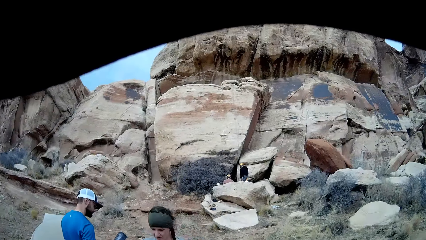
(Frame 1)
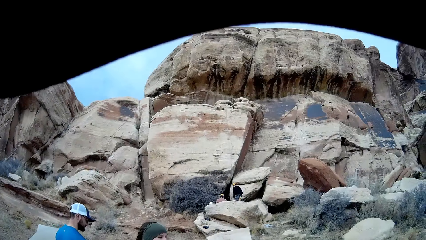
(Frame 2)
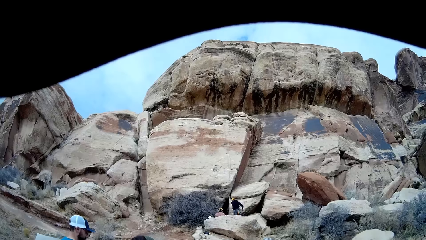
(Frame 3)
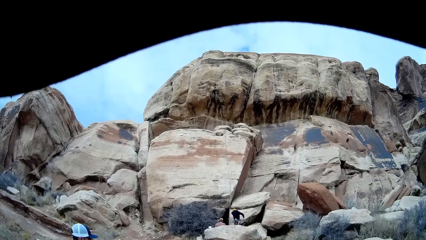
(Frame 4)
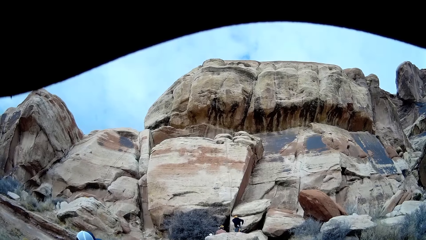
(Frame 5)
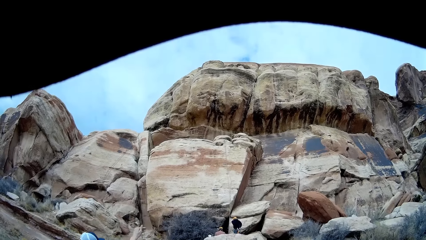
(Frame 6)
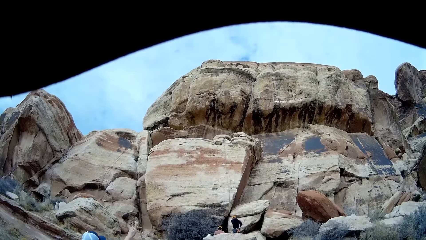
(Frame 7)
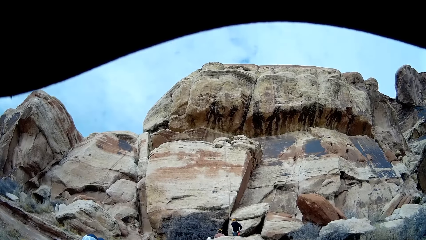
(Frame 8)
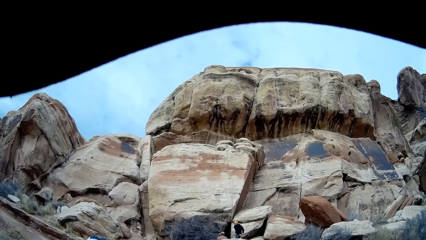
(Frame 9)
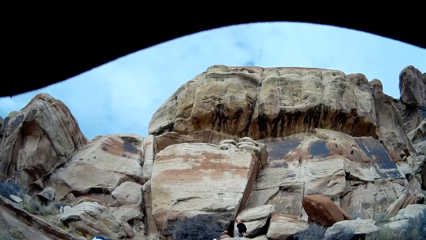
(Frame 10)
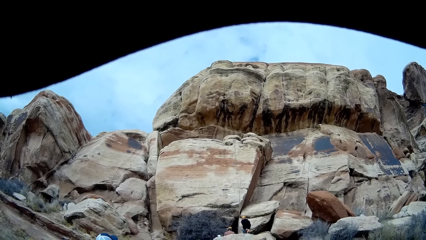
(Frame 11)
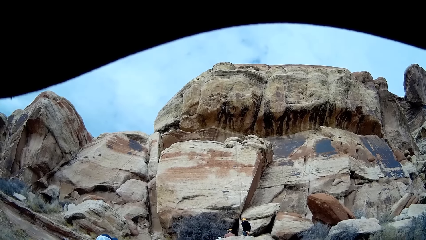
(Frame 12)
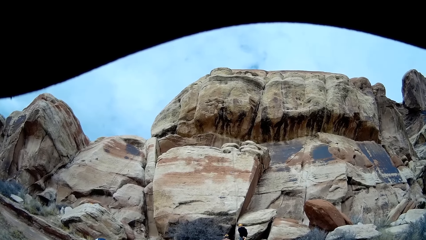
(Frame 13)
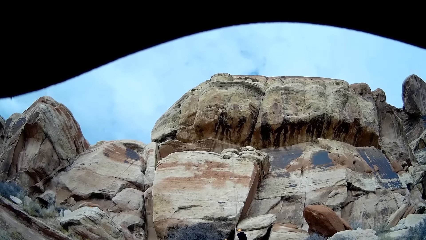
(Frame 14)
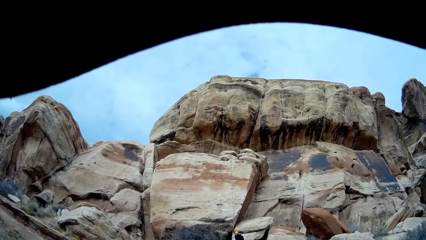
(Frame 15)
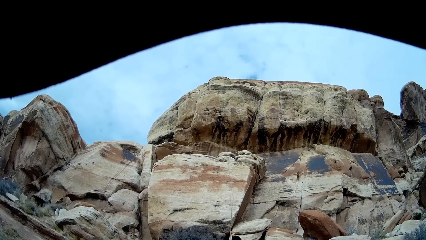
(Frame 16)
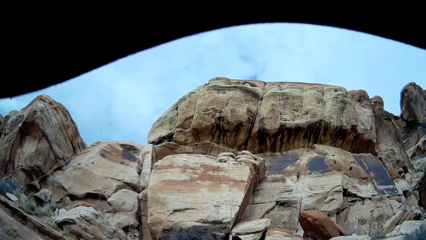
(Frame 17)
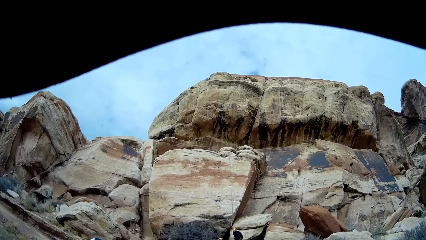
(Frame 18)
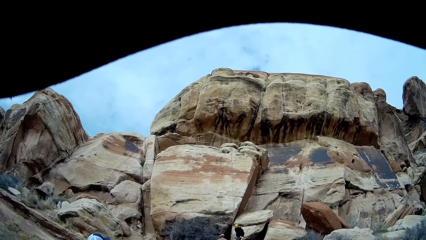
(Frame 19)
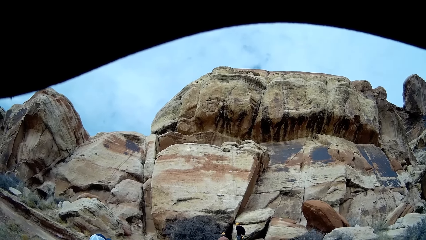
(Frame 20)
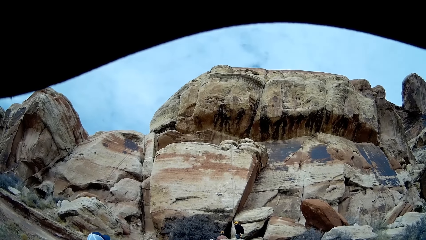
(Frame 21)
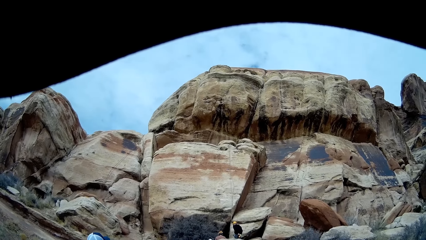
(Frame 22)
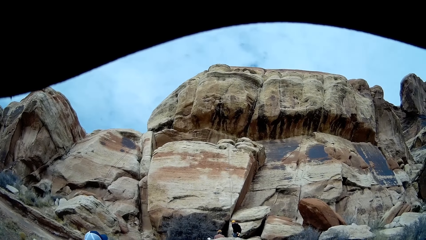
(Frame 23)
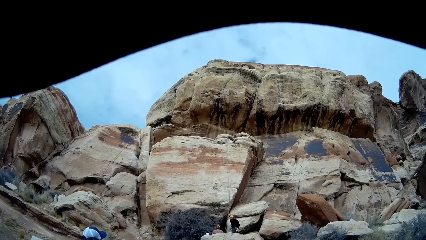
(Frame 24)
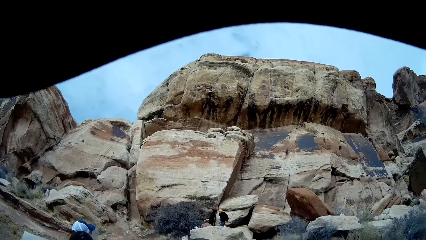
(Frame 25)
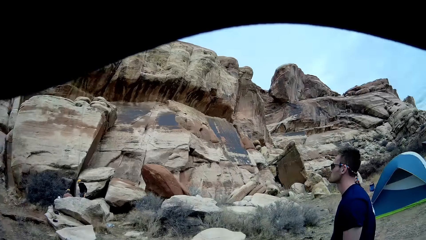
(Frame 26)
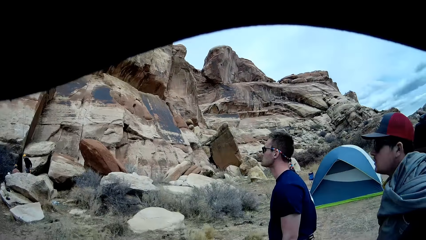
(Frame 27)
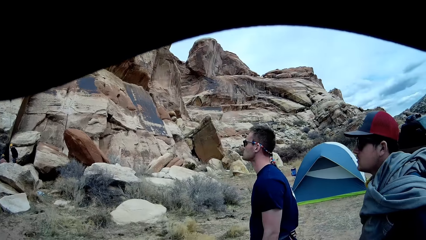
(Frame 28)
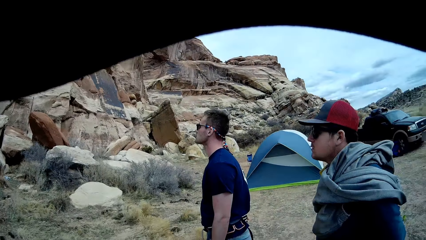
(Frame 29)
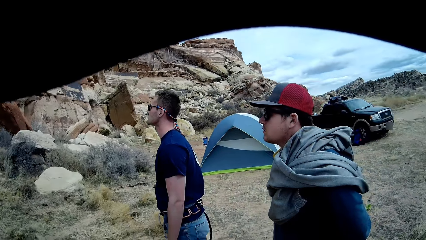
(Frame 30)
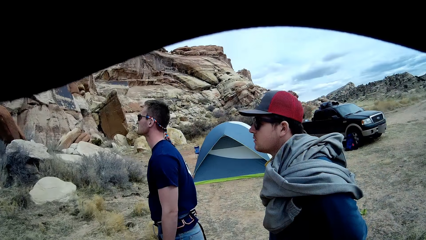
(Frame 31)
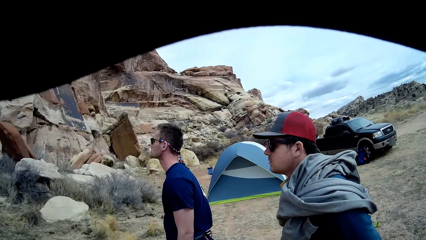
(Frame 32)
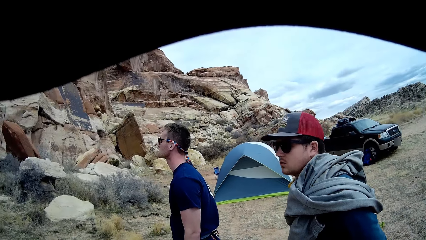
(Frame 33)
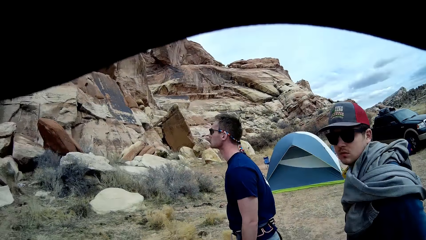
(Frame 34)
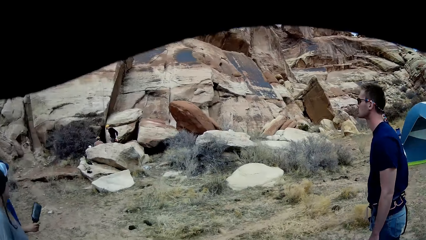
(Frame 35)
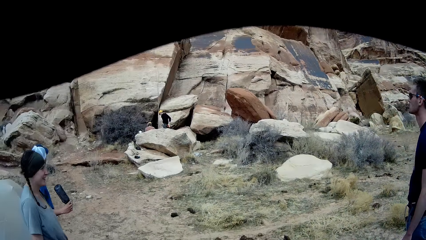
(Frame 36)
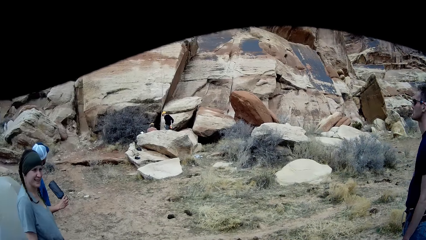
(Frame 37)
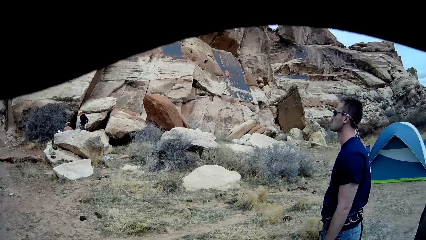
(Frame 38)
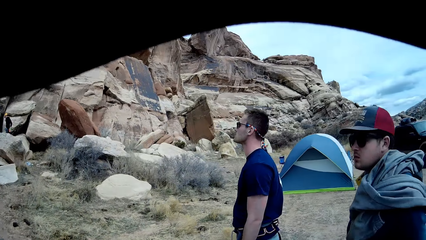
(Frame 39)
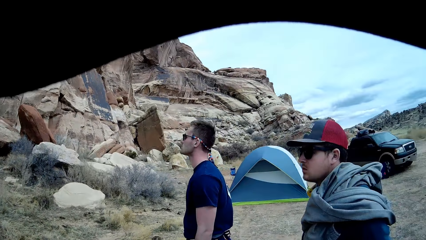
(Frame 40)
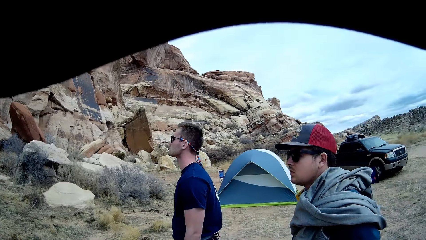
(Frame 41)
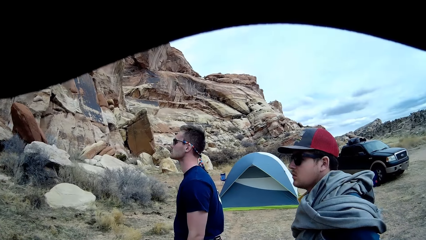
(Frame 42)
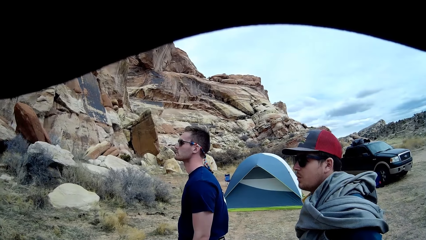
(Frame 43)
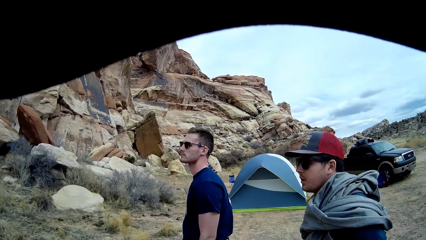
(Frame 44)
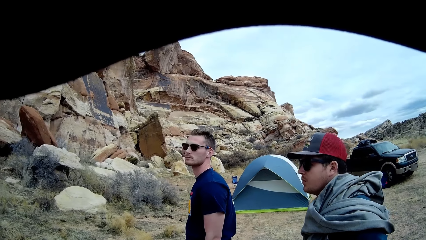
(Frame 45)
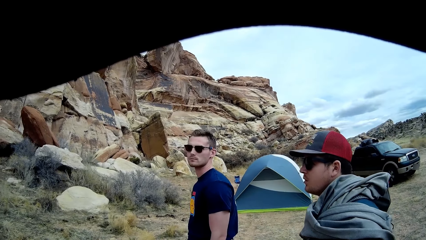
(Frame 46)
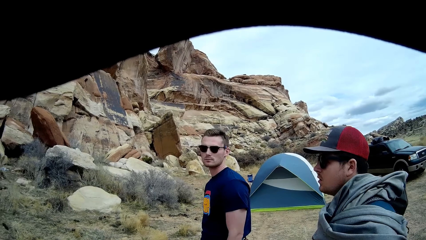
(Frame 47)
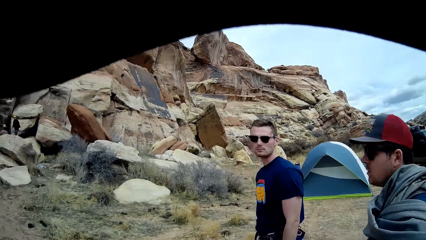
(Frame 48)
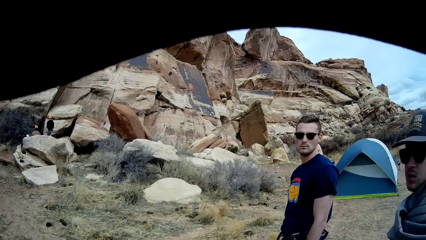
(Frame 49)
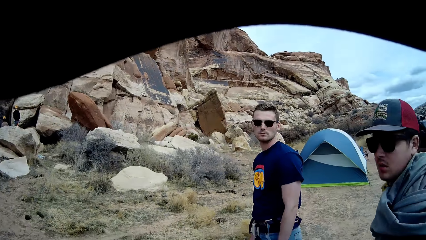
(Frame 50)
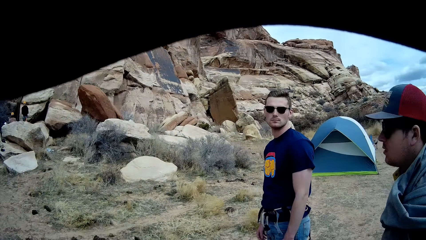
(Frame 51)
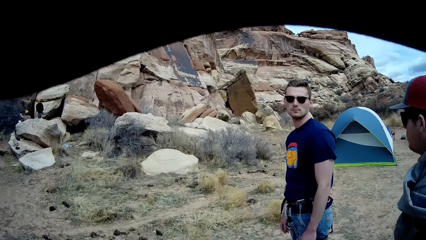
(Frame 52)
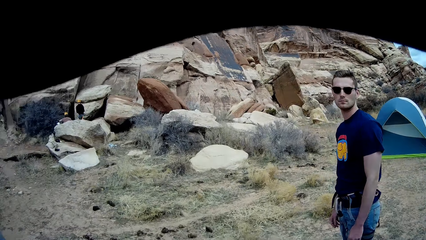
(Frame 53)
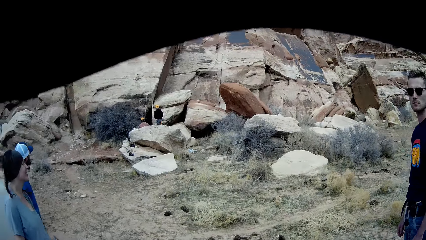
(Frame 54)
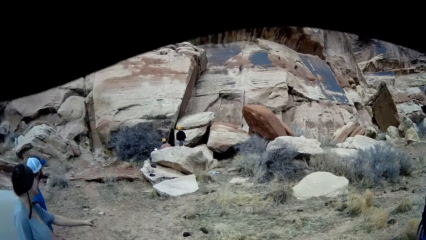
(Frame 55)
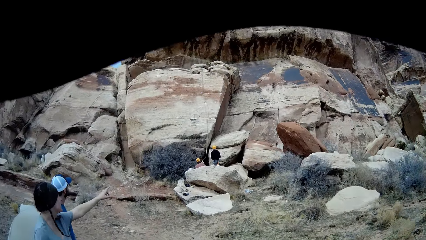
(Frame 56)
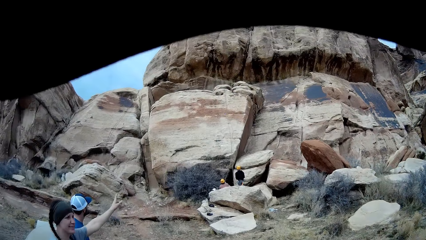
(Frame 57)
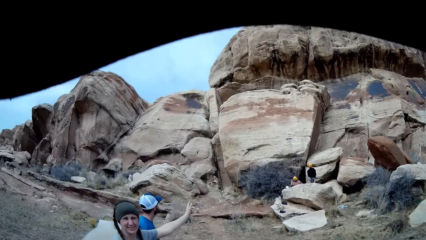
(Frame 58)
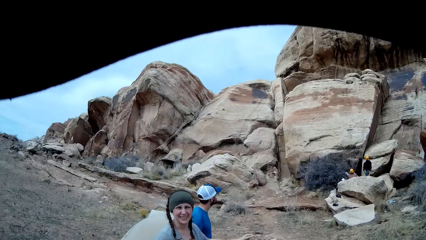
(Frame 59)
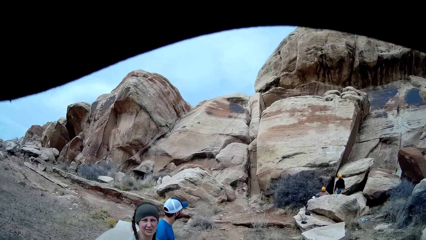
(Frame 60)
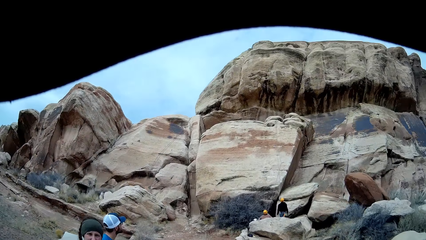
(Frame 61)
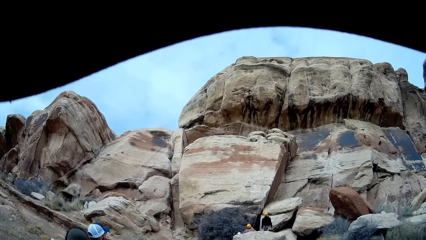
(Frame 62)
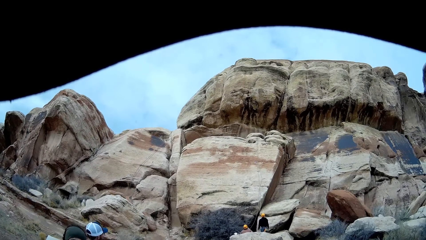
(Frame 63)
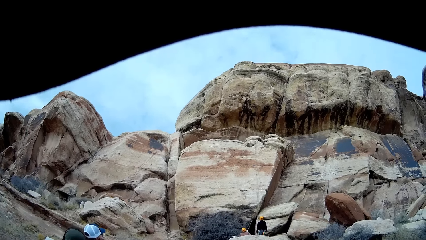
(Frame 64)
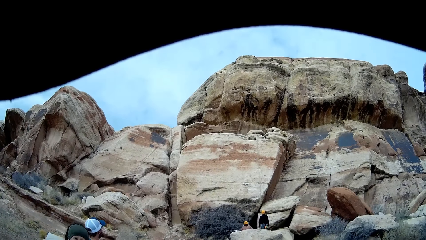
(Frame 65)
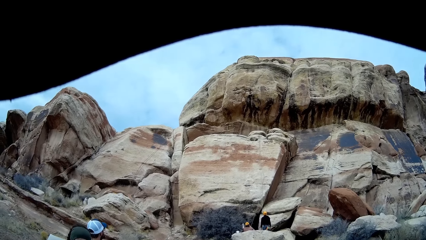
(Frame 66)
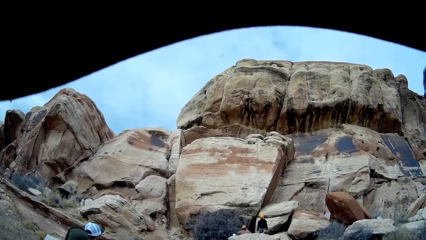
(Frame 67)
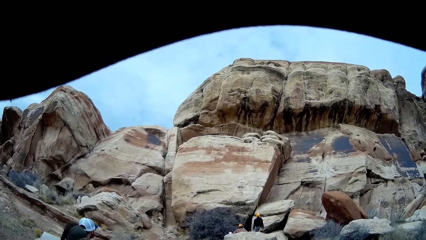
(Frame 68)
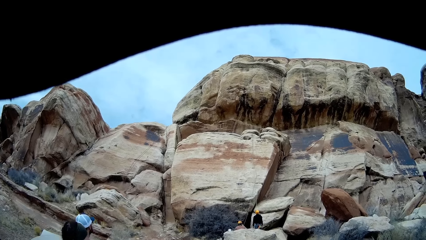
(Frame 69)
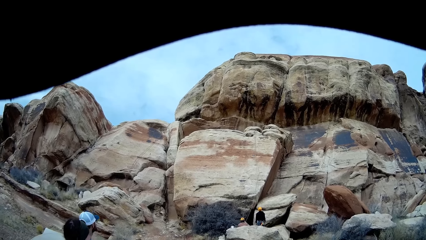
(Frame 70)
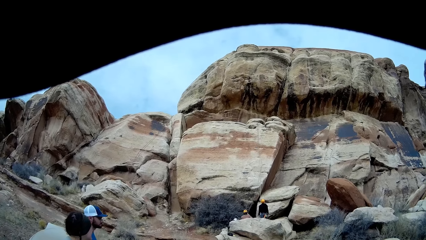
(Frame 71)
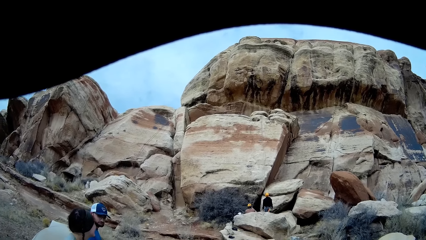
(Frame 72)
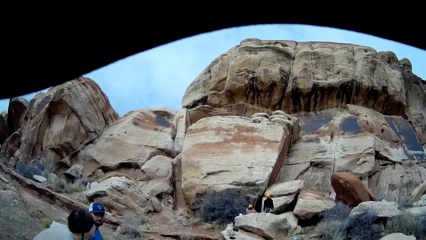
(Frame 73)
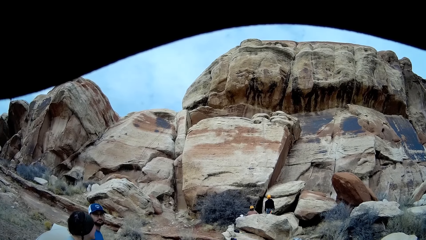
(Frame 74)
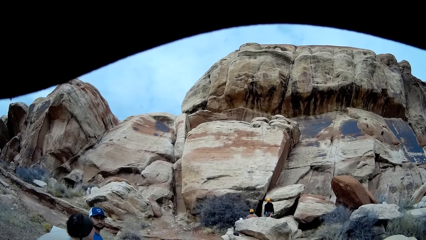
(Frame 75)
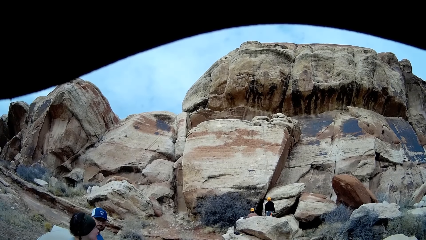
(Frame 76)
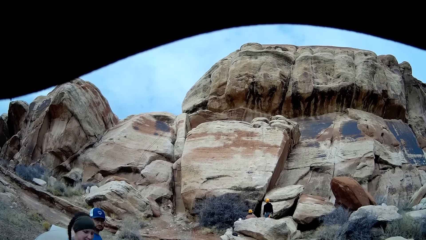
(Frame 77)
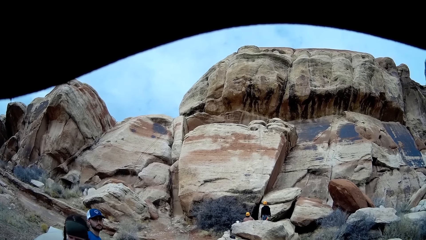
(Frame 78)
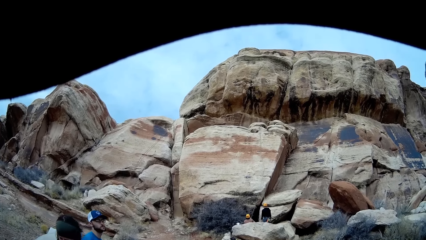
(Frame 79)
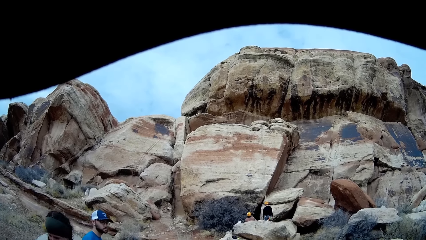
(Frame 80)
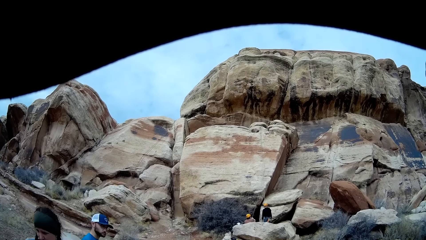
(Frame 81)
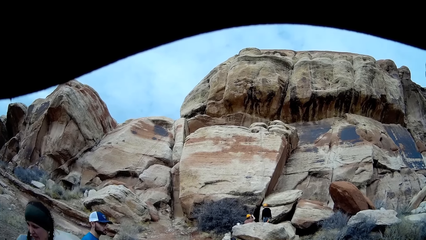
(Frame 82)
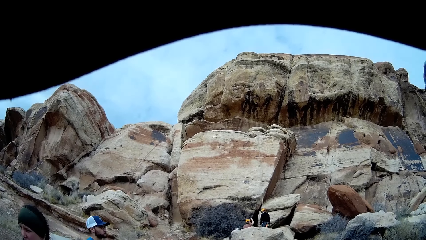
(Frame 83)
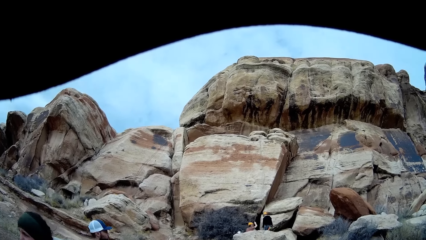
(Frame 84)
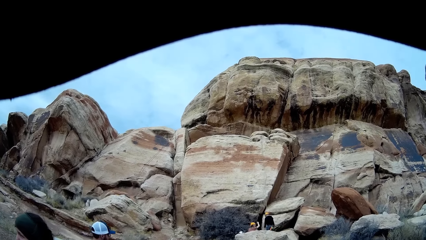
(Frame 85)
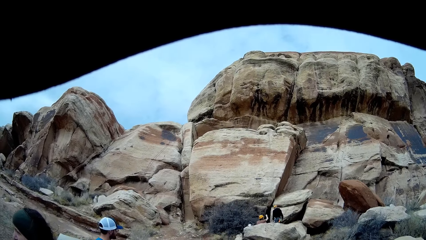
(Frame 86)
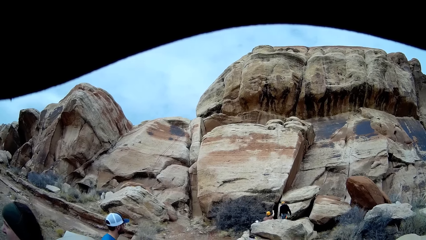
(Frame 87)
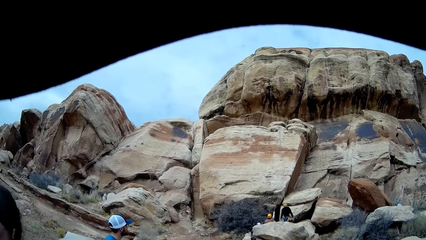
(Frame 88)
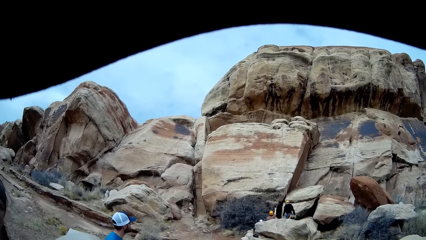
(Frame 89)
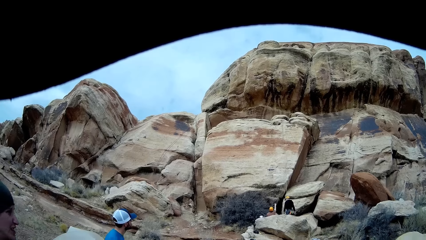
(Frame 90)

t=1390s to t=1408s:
A woman walks towards the camera wearer. A man touches his trouser. Another man turns to the other side. Another man lifts the bottle. The woman moves a hand. The woman interacts with the camera wearer. A person pulls a rope. The man who lifted the bottle moves his head. The woman walks around.
